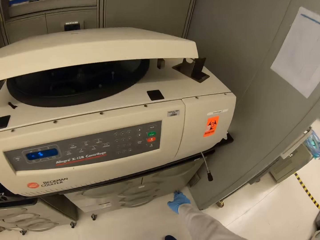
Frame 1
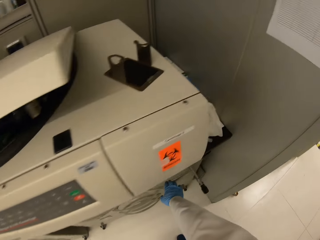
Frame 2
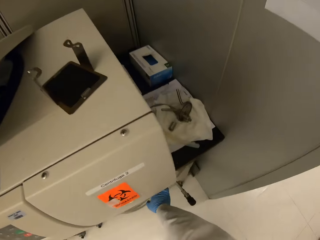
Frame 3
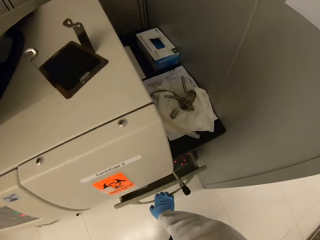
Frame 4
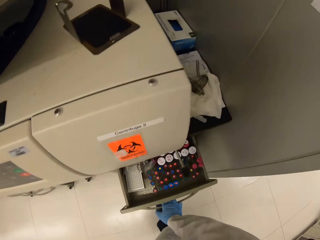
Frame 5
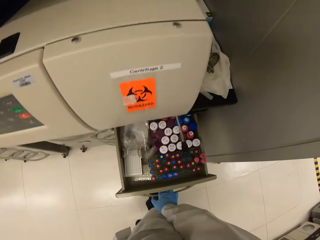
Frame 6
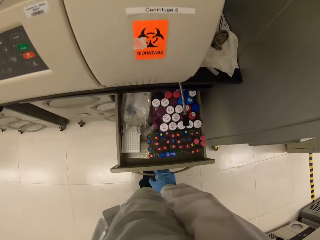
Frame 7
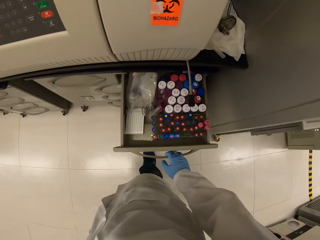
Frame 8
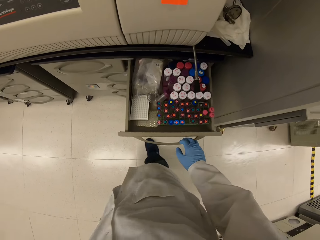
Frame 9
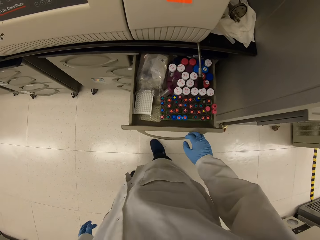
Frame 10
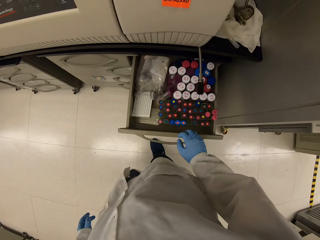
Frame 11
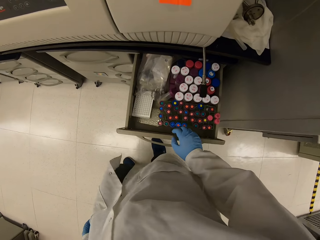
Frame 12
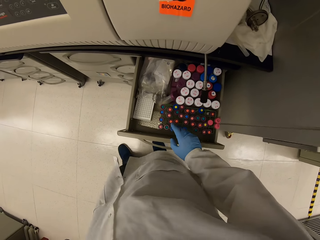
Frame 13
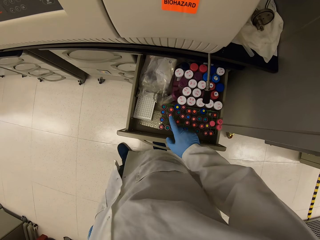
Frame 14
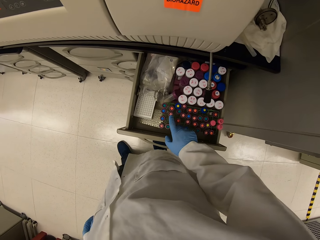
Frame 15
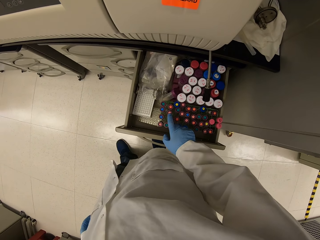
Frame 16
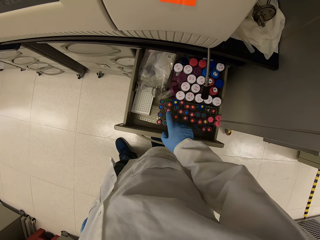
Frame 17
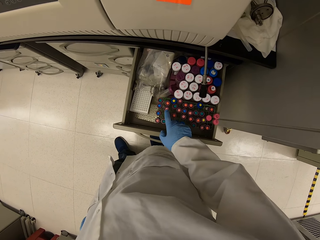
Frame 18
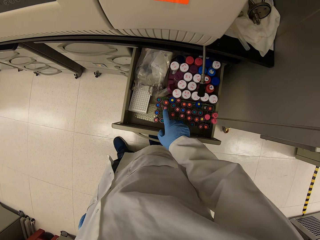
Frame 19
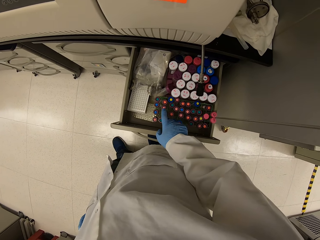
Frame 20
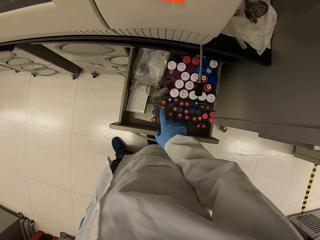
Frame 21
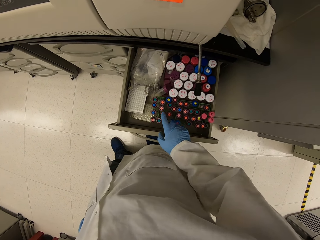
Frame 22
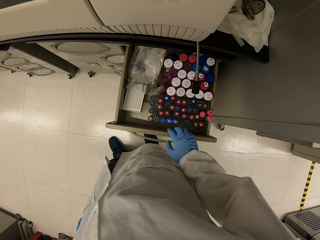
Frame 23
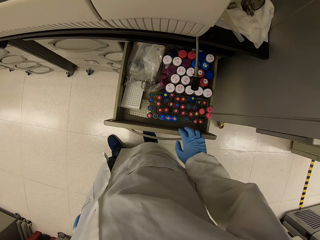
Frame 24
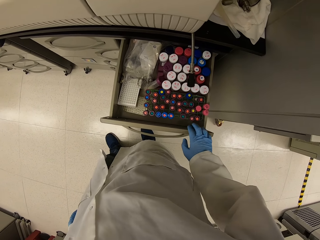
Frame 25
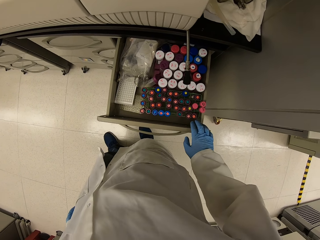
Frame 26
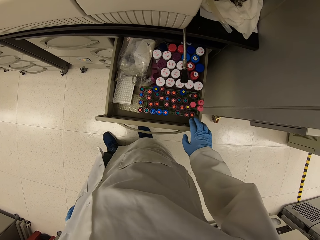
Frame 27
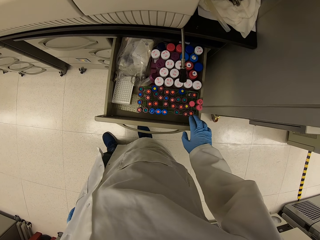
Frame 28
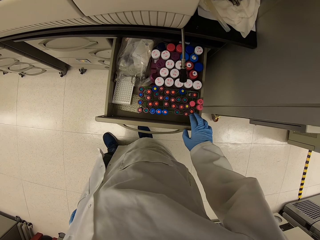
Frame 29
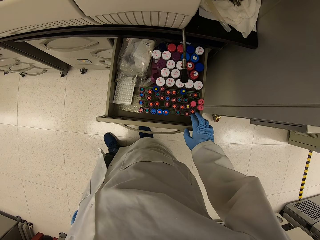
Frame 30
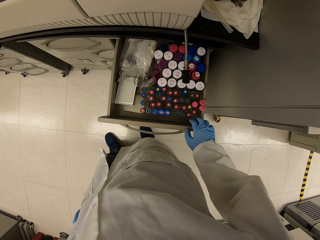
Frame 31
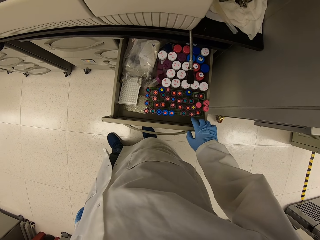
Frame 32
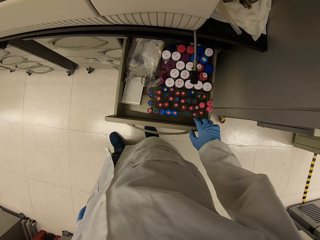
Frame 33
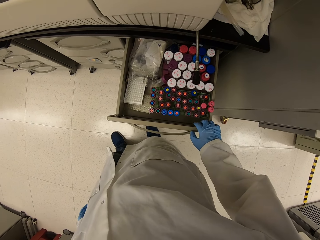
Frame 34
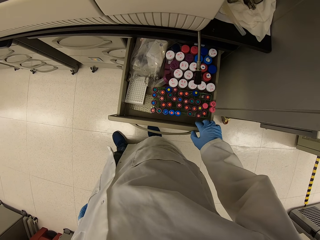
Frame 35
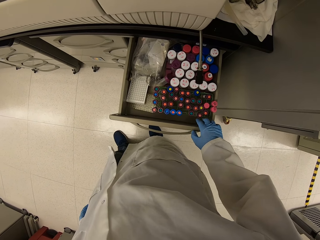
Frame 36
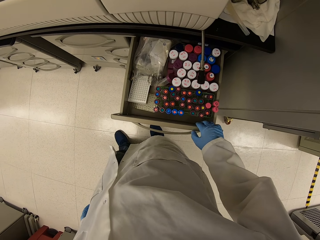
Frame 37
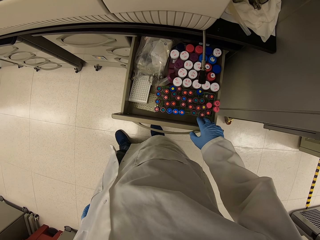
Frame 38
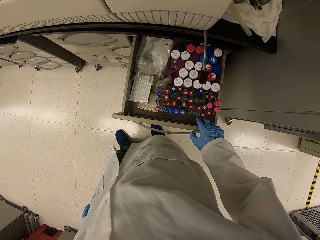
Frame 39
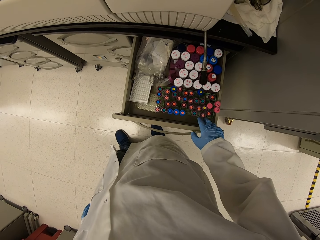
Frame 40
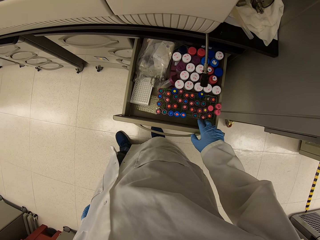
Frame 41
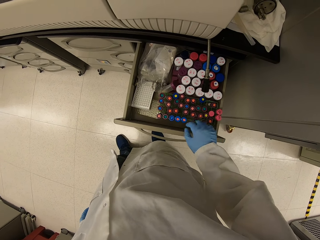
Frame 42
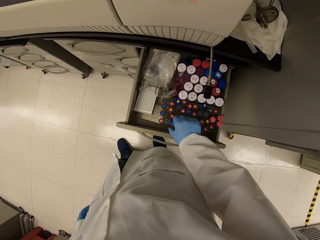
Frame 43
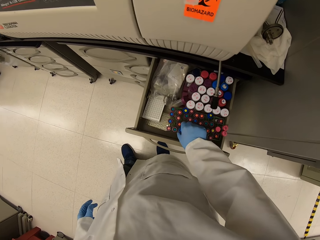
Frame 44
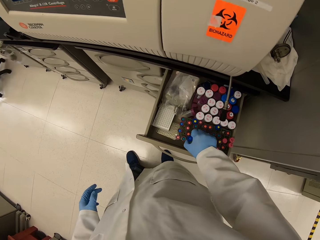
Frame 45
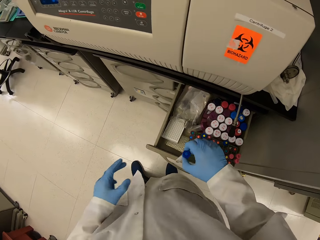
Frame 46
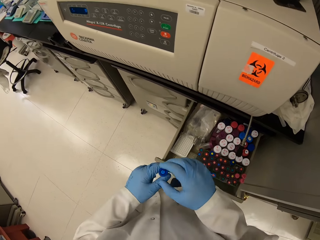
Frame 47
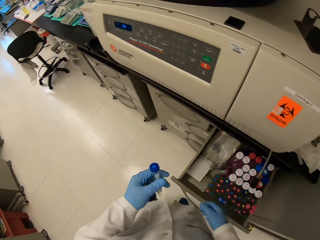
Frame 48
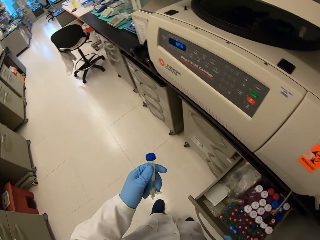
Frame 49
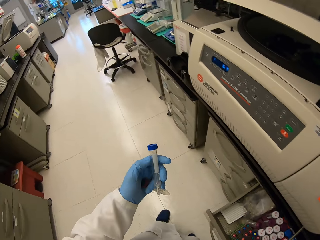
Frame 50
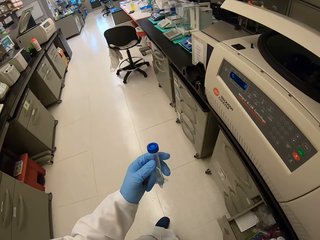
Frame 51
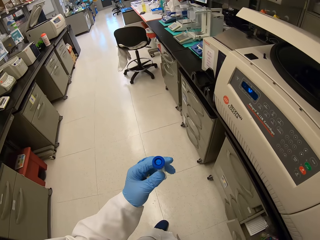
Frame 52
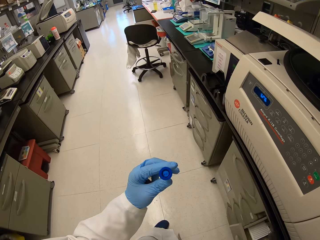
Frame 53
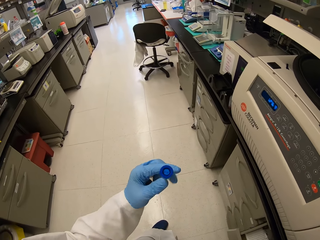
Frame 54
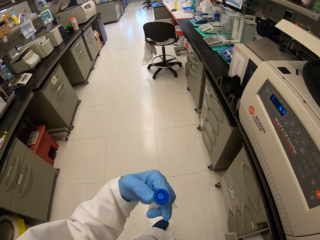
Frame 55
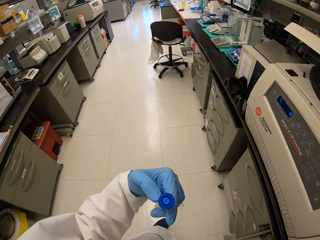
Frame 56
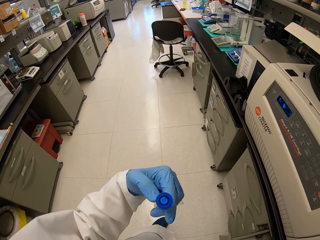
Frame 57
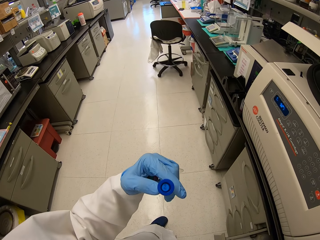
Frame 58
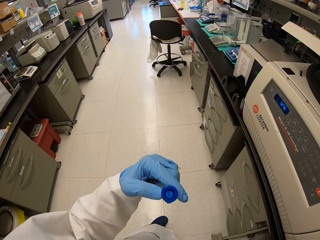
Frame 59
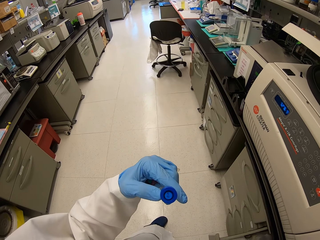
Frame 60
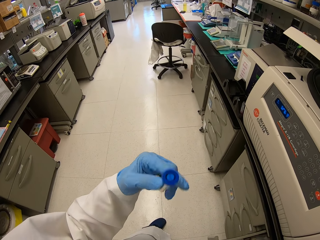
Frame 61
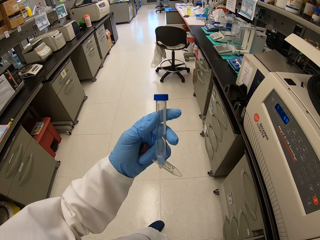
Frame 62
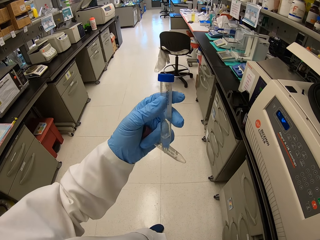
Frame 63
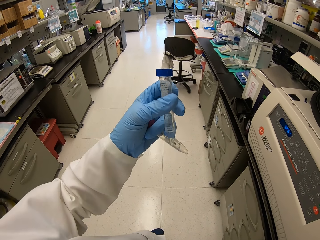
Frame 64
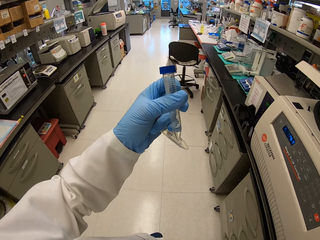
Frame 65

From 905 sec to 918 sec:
The camera wearer opens a drawer. They look at the drawer. They pick a test tube from the drawer. They look at the tube.

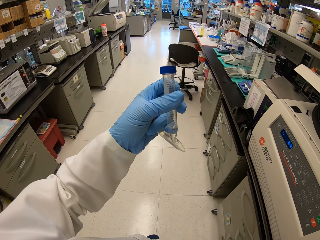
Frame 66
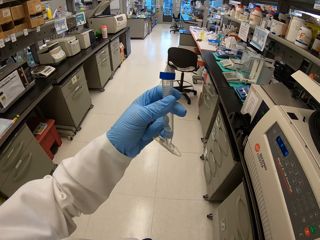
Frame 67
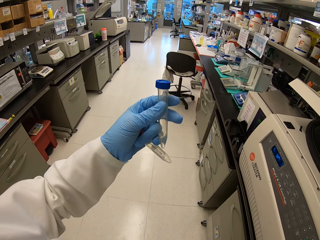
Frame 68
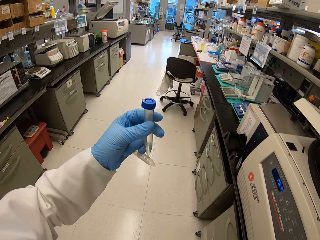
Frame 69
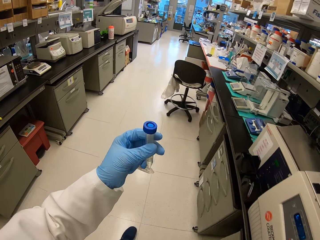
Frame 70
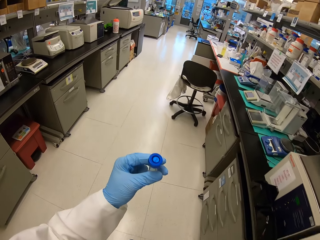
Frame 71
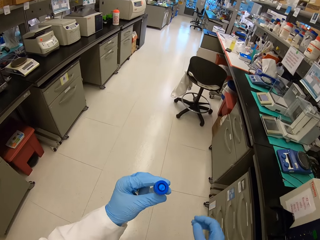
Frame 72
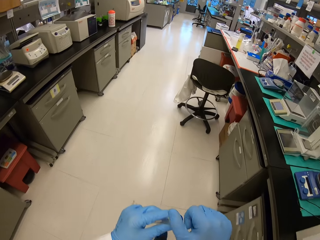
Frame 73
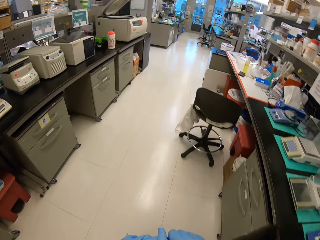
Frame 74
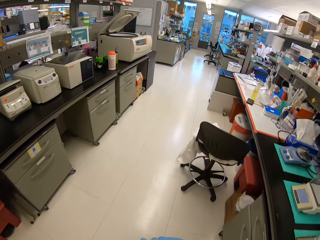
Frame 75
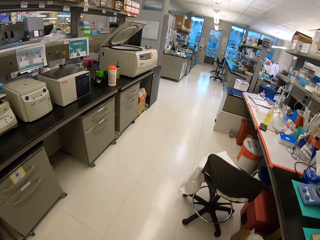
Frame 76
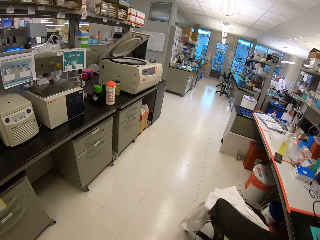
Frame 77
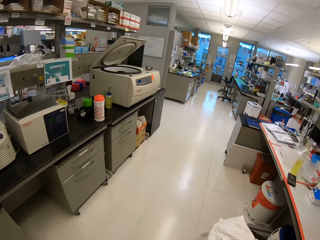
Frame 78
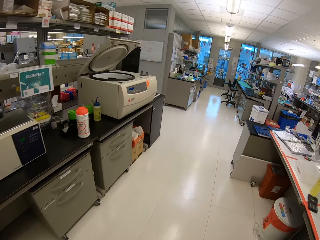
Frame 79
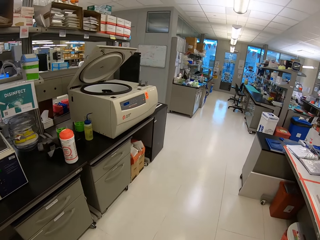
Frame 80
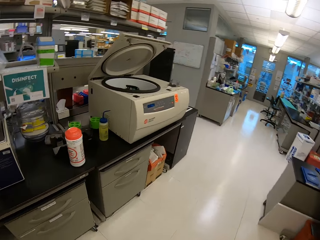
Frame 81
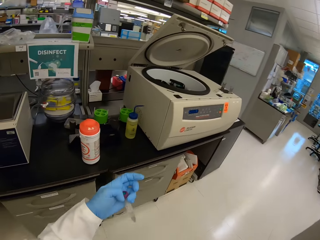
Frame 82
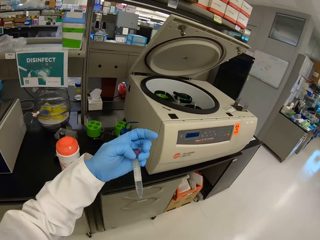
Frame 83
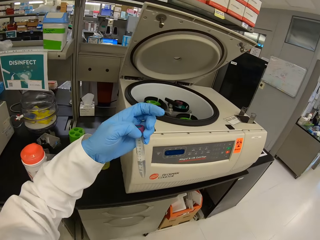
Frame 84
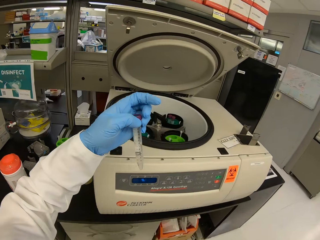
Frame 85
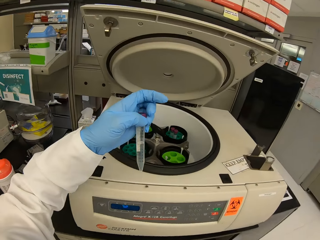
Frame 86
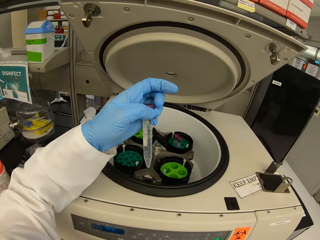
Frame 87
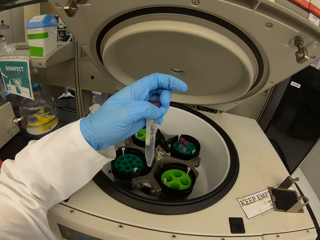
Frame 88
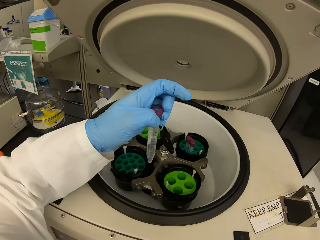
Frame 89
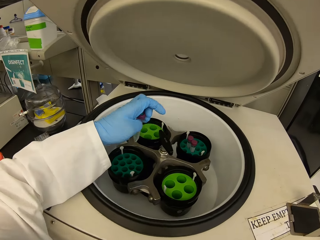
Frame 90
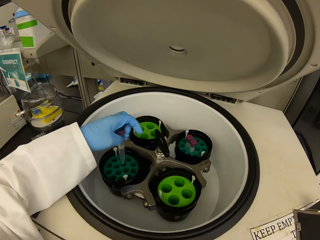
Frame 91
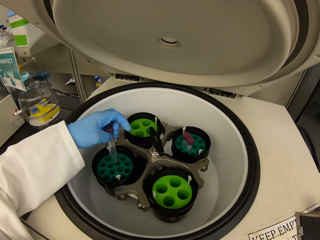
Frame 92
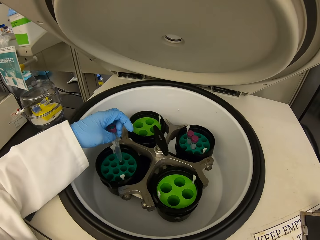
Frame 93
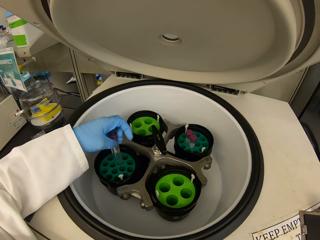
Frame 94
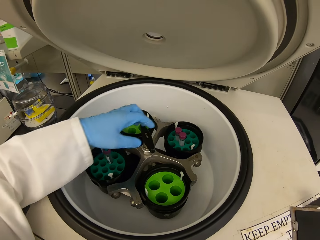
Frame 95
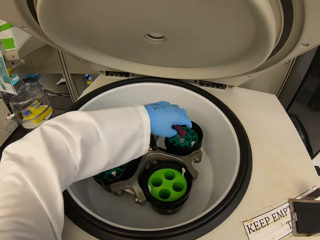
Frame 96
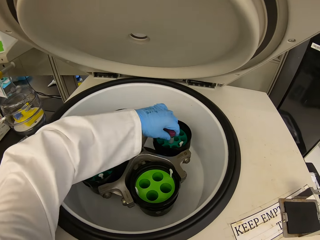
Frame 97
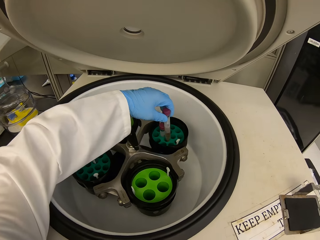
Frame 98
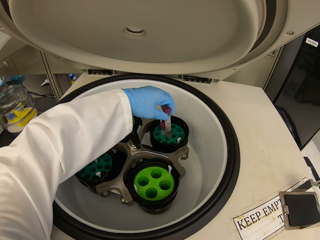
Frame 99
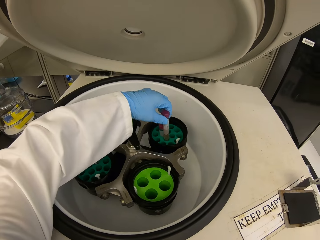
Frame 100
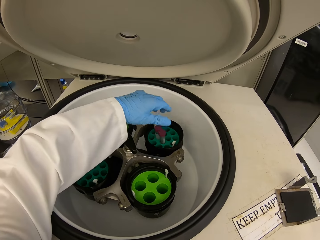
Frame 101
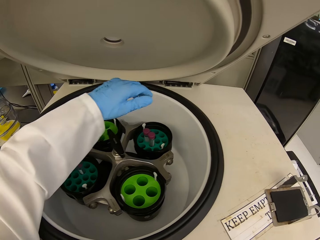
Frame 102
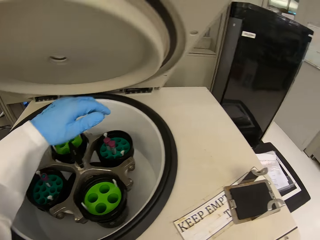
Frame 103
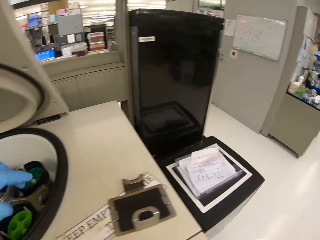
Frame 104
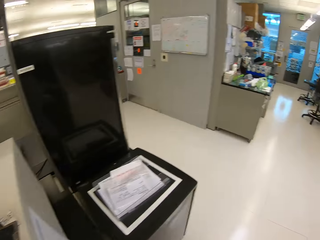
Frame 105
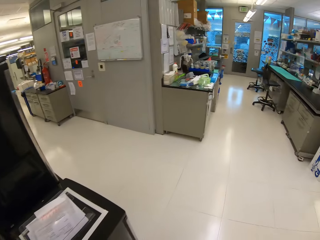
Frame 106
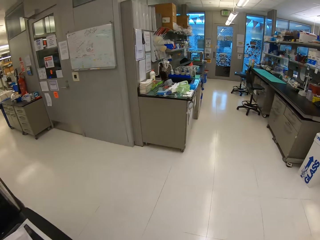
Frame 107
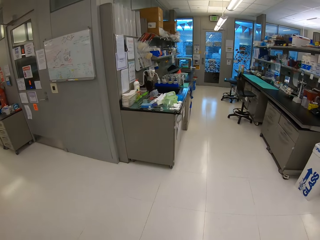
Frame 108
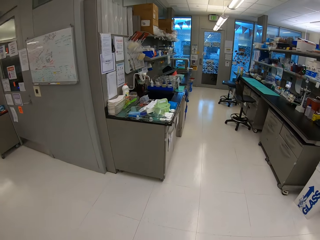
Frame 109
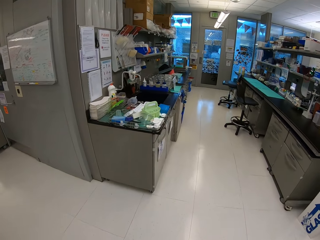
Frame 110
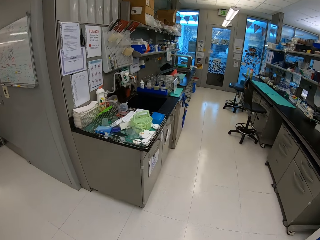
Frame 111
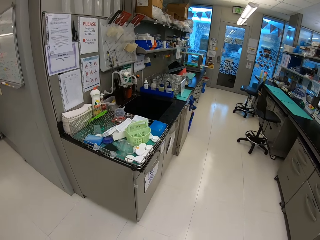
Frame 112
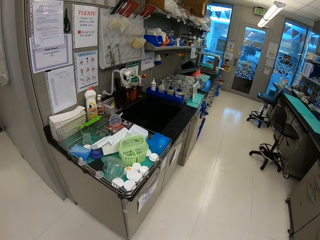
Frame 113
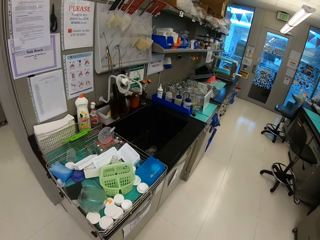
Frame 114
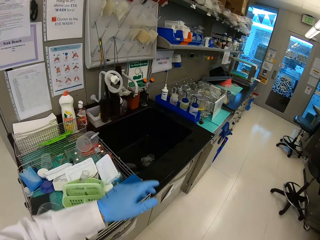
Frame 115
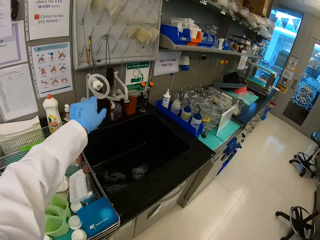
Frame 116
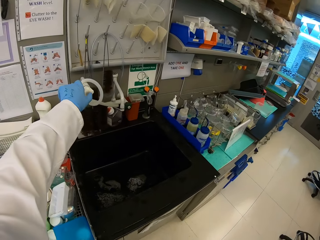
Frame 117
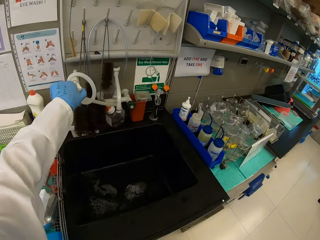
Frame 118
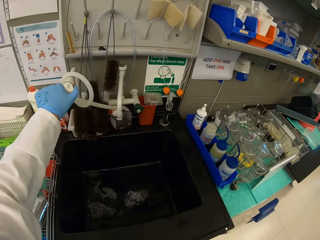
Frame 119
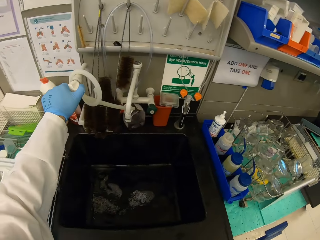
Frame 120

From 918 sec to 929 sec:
The camera wearer walks around. They put the test tube in a testing machine. They look at the test tube. They walk around.
